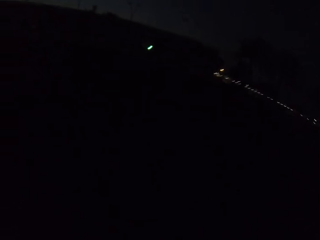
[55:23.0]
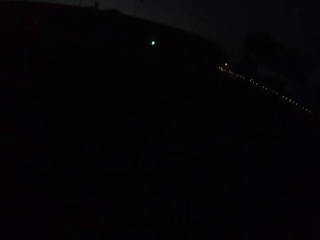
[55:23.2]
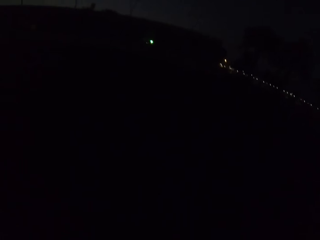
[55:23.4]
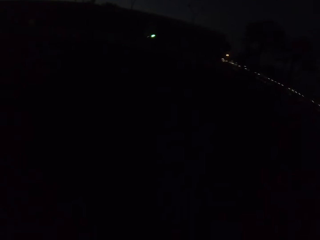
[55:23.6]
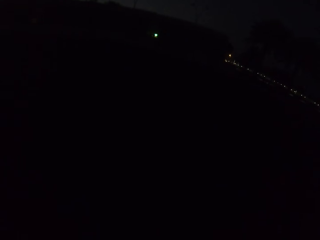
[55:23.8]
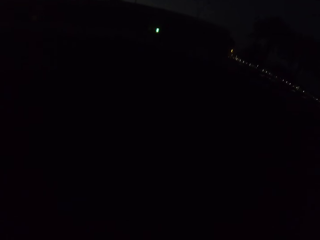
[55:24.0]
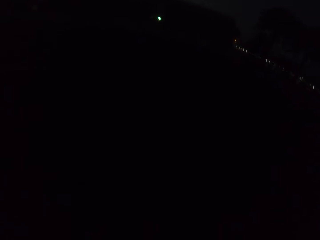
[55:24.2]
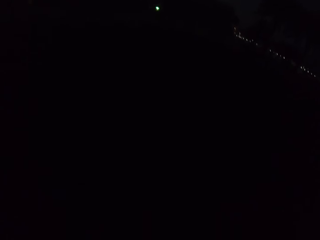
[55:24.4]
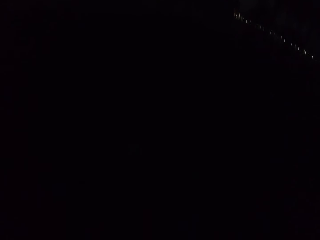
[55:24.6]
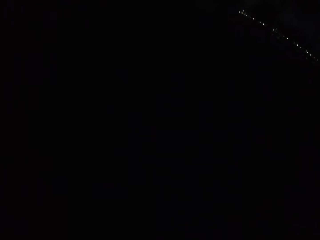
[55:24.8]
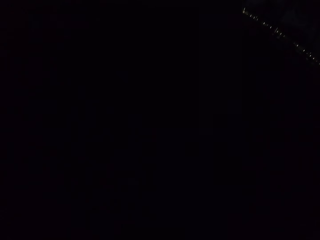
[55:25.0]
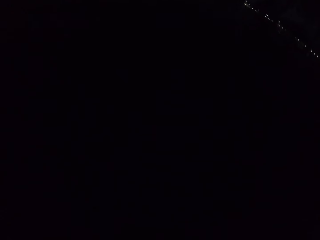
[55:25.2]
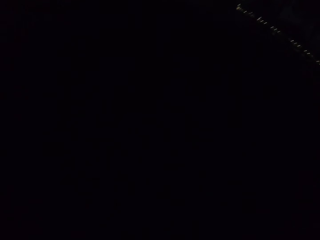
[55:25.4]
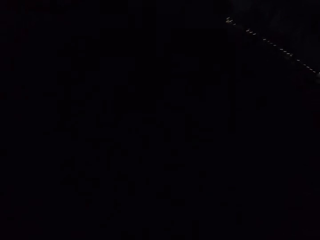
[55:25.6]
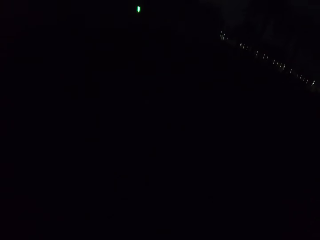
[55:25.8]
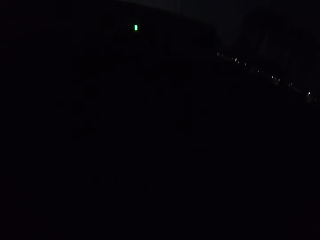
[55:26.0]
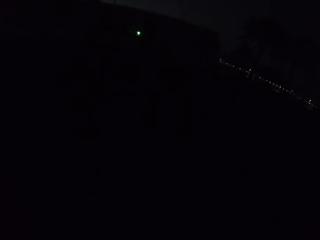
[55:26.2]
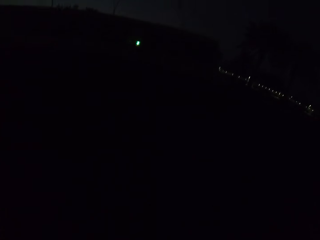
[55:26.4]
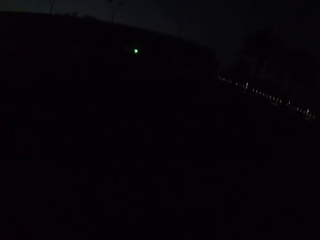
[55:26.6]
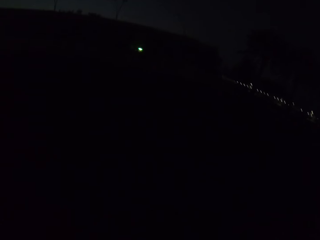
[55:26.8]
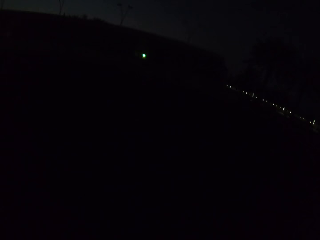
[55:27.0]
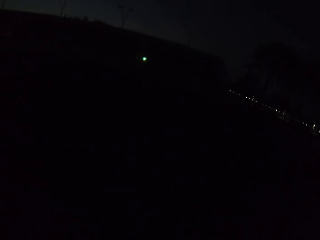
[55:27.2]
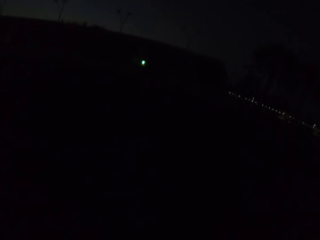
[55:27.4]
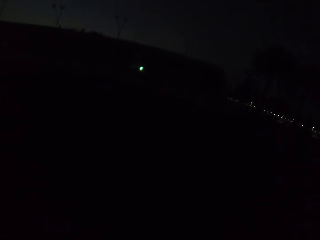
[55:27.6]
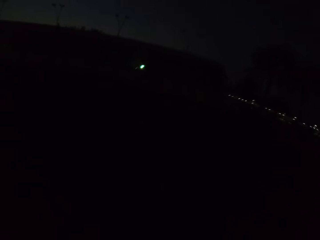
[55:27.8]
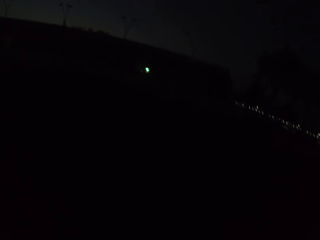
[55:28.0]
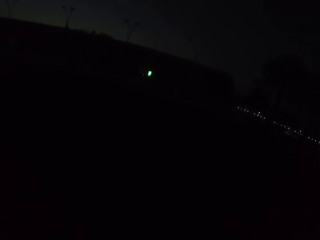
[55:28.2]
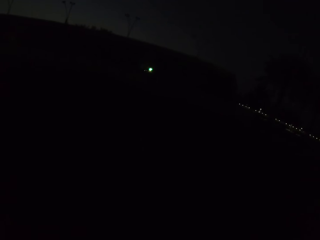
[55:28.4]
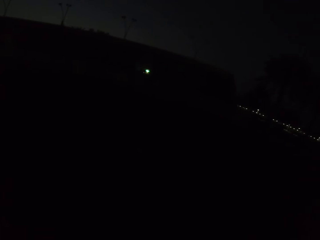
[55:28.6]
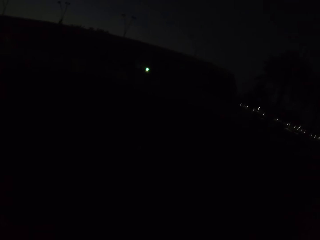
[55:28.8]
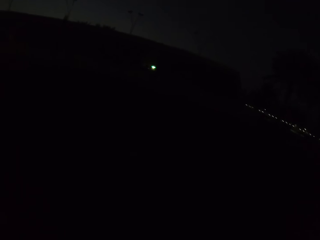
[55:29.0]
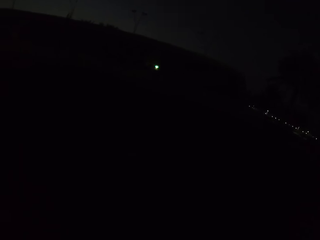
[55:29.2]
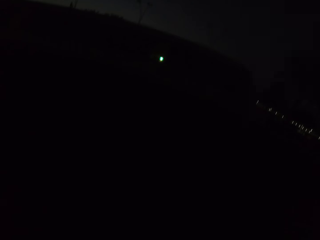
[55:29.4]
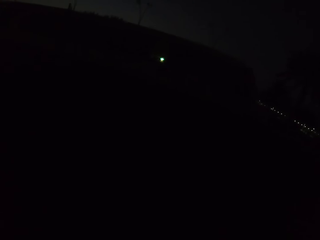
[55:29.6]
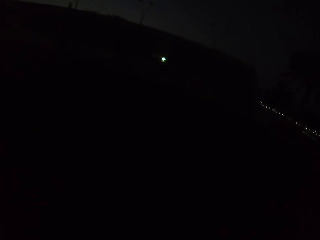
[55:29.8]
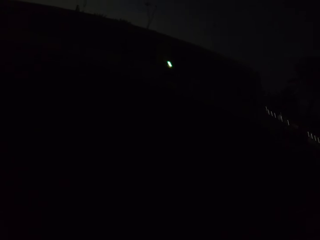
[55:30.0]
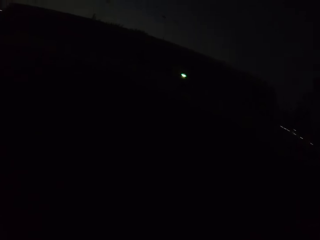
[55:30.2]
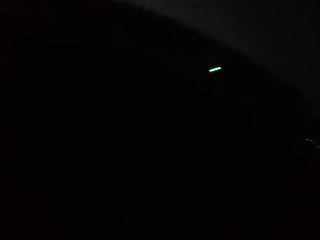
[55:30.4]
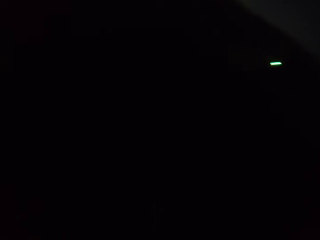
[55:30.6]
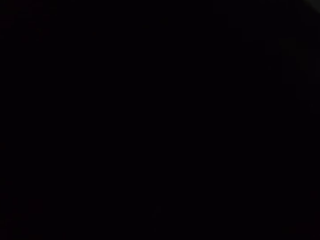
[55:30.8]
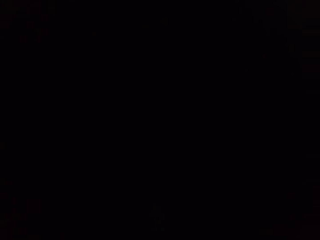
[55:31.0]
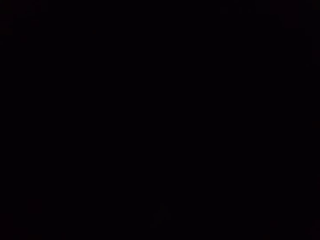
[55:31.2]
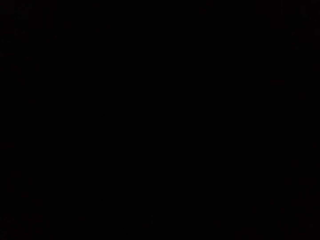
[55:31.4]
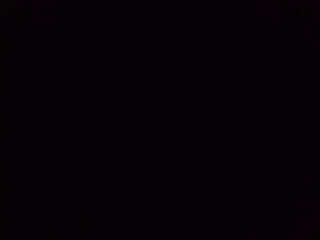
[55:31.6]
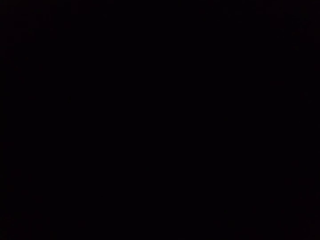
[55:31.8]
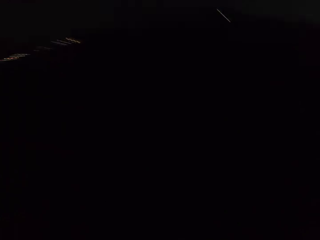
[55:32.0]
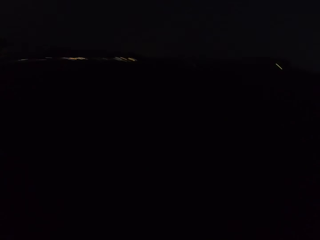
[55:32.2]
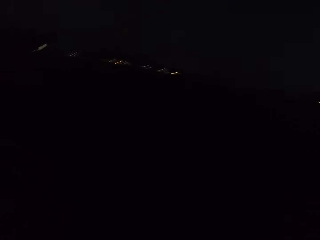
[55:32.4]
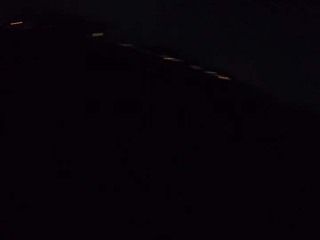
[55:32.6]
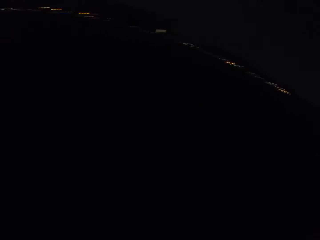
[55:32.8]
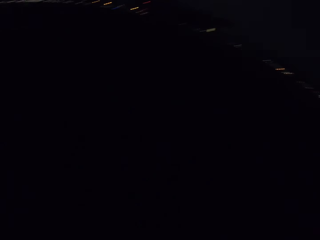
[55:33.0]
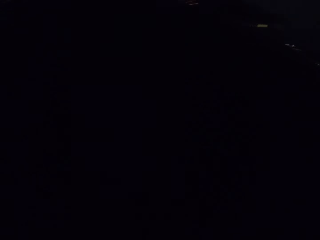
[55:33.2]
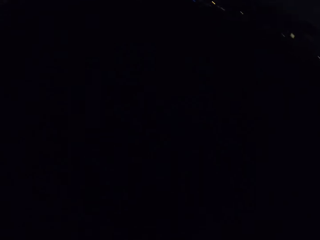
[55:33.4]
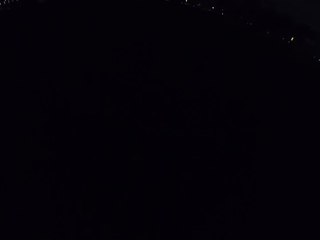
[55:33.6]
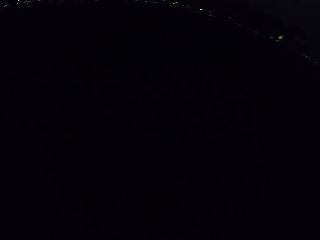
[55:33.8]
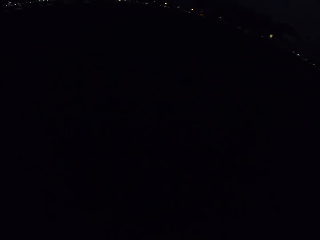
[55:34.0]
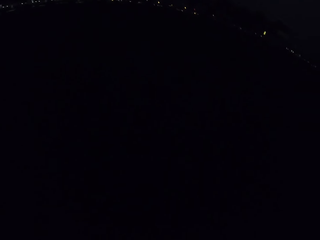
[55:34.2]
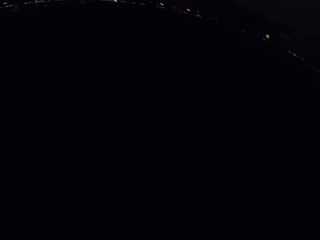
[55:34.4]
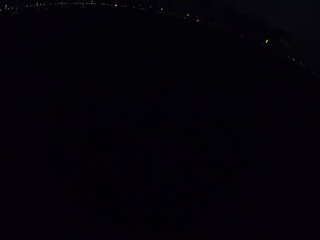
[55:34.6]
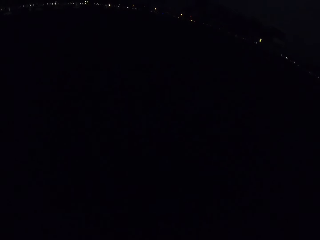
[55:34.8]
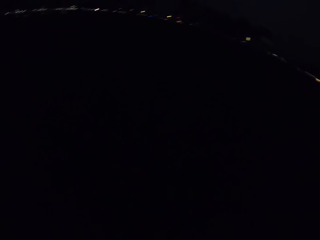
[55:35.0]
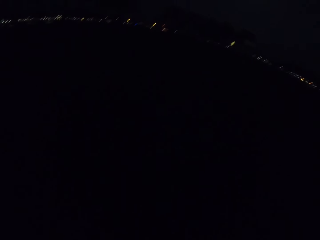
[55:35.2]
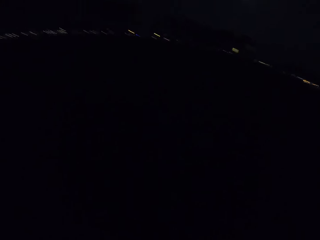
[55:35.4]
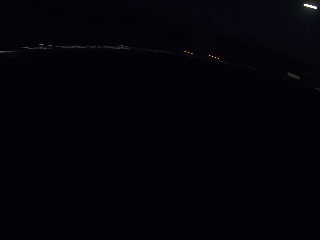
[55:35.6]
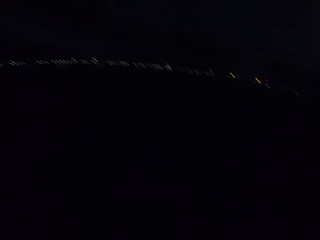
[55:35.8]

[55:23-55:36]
The camera wearer walks on the road. They look around. They look around again.

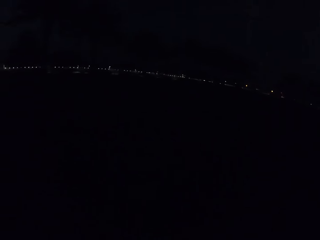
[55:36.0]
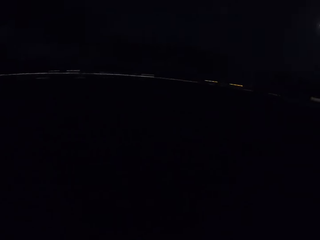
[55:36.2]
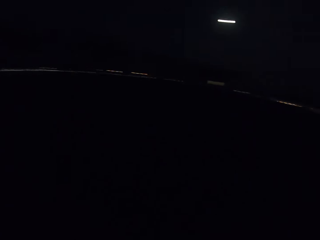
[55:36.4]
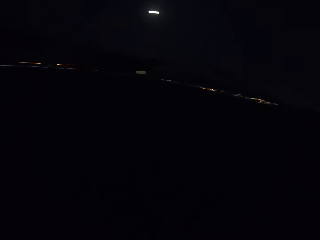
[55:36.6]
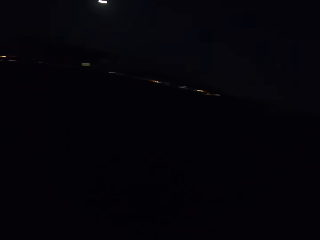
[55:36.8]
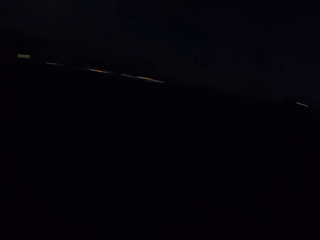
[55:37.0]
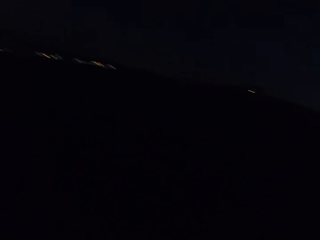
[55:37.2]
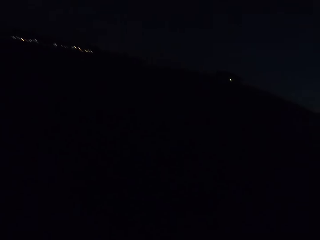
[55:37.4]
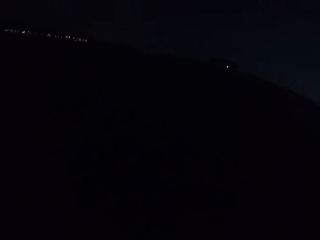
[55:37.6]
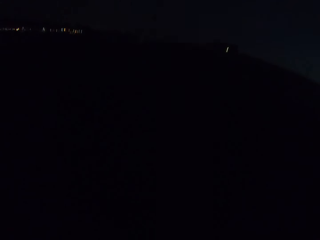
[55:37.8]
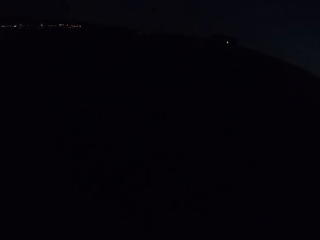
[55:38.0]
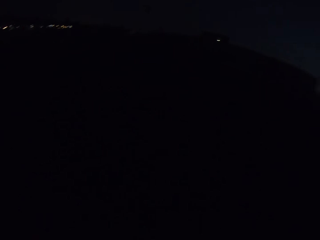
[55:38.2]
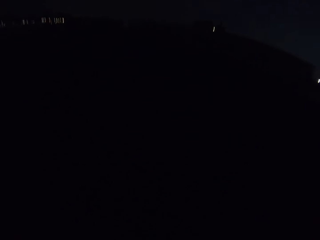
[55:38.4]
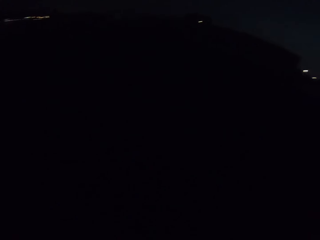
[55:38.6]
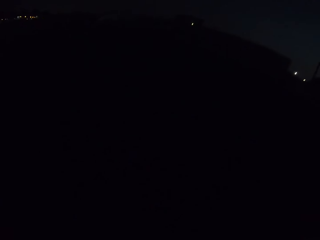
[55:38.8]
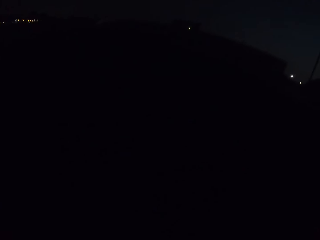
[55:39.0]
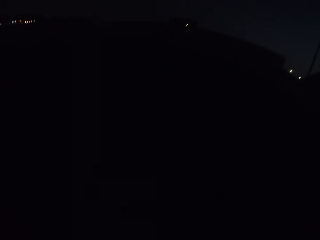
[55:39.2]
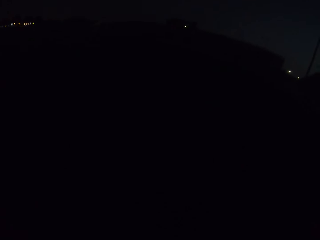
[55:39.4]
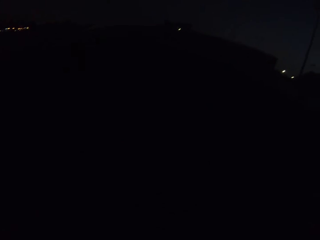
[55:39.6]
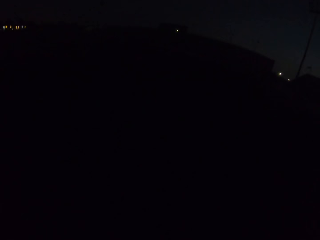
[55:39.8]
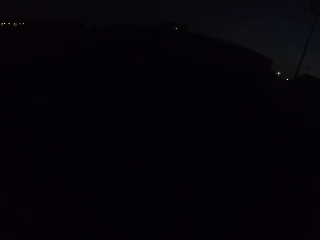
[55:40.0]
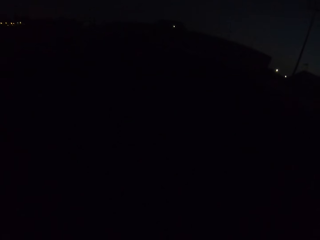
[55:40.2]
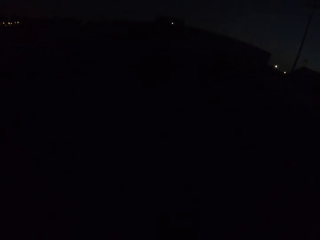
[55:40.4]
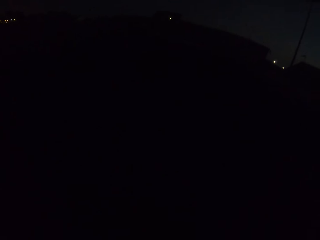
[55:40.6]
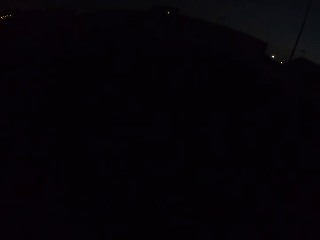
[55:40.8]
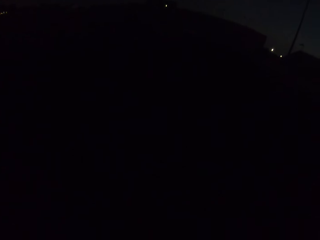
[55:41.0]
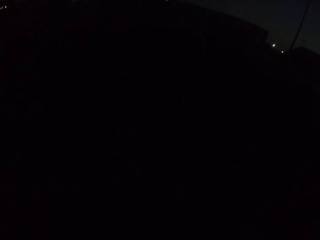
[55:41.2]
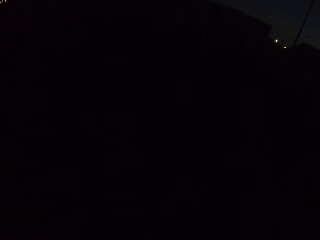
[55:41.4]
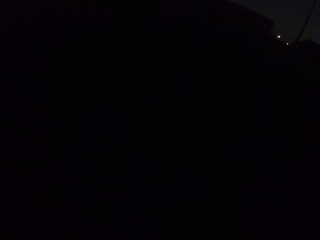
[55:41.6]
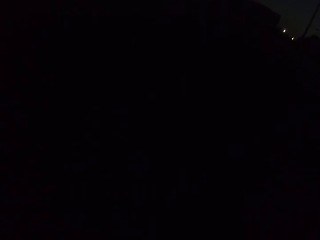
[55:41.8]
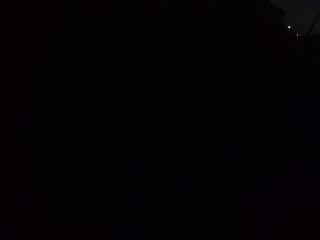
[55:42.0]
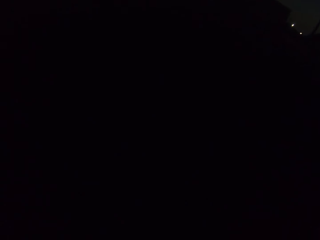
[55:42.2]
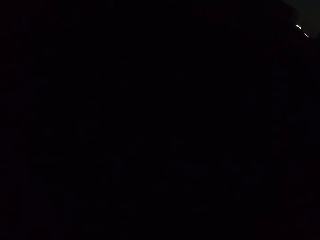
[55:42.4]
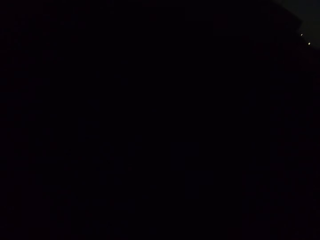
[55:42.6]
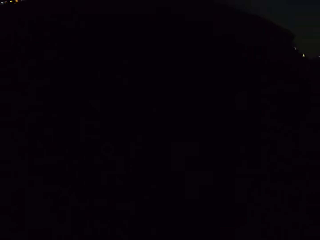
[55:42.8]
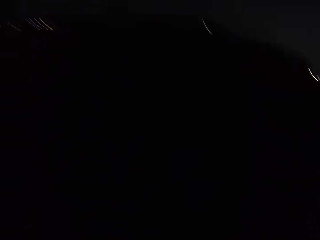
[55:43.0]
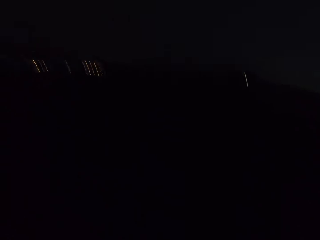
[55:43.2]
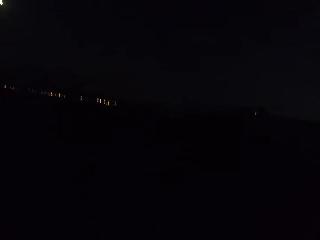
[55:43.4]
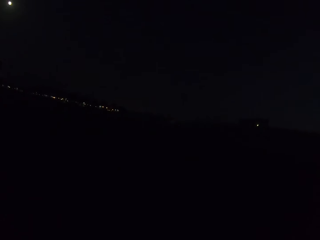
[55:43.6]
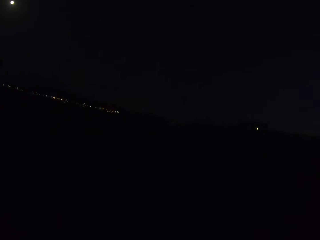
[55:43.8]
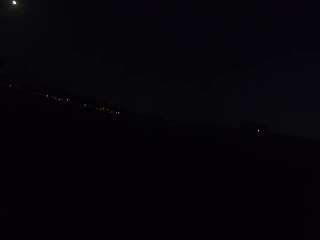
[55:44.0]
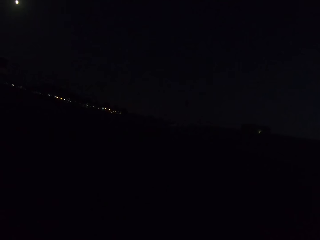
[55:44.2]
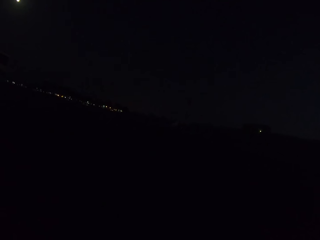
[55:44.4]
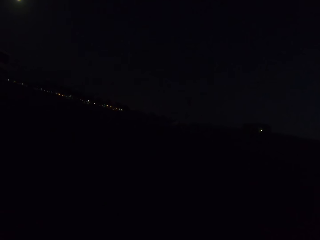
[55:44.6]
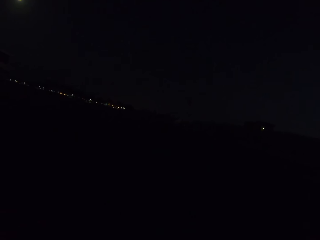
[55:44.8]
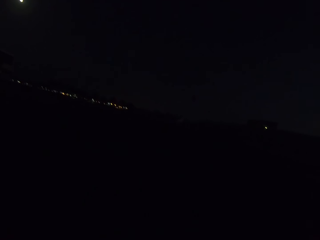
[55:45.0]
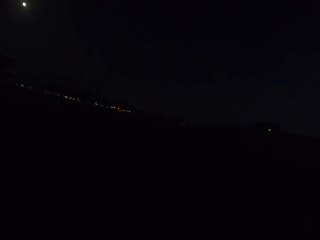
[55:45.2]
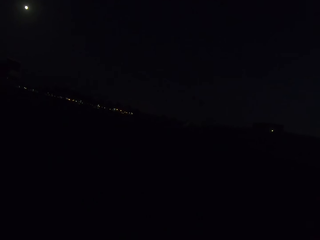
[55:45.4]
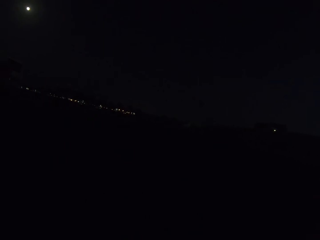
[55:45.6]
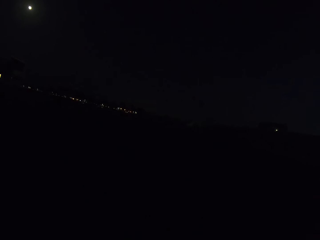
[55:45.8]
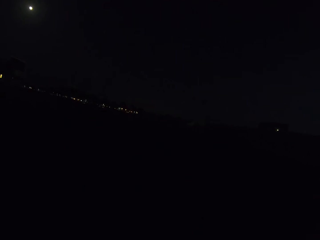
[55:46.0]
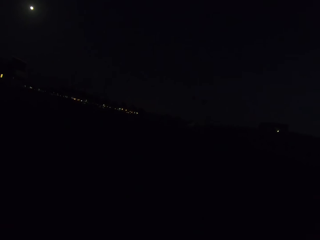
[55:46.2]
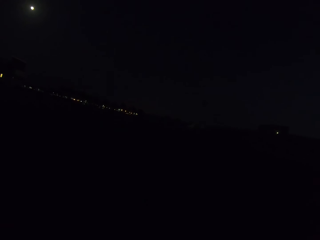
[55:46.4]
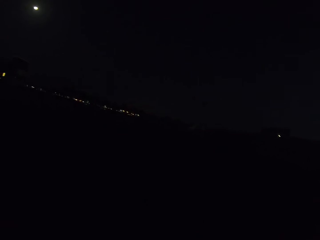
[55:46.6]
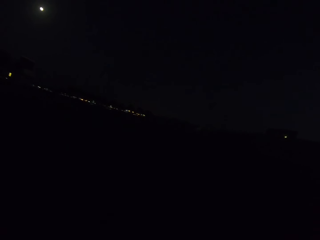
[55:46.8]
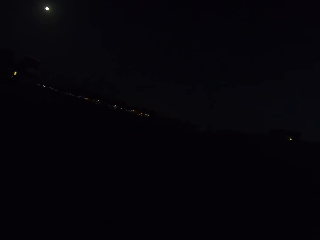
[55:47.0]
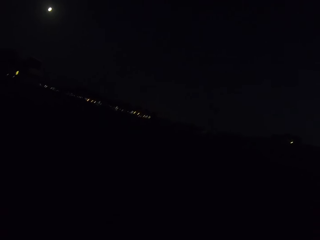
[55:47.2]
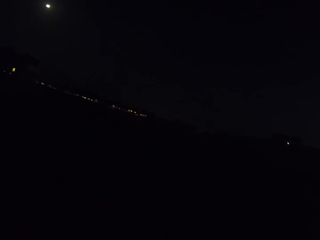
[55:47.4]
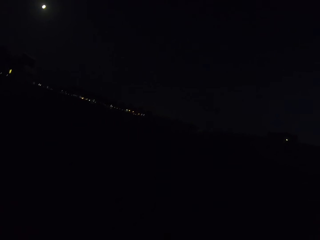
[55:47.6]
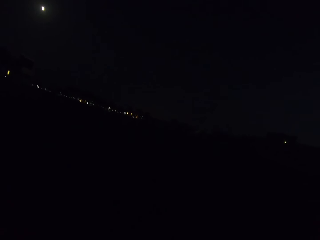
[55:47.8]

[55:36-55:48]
The camera wearer looks around. They walk on the road. They look around.
